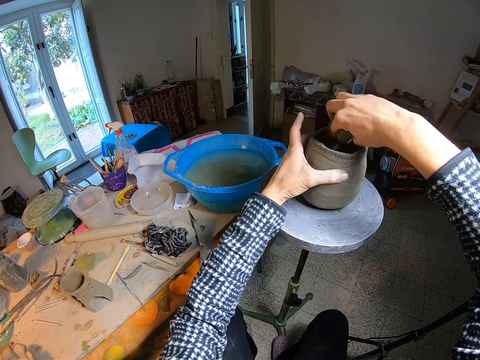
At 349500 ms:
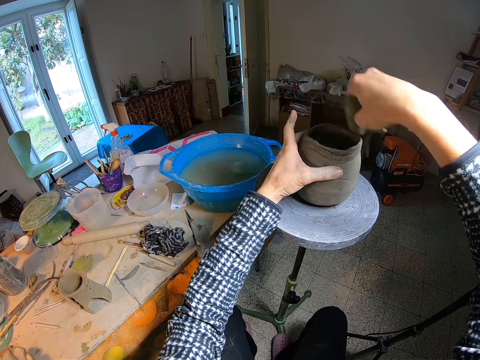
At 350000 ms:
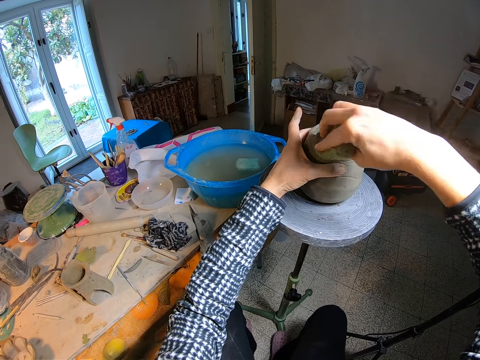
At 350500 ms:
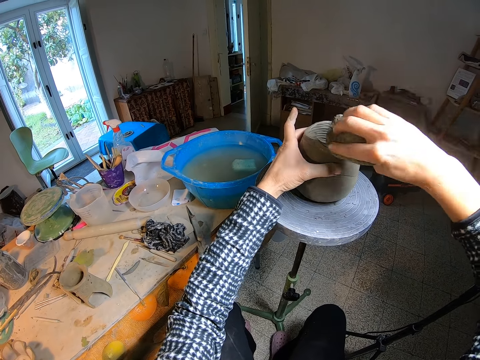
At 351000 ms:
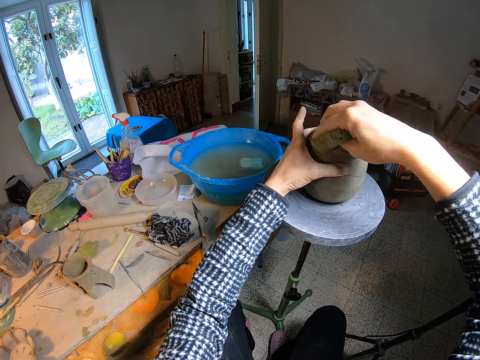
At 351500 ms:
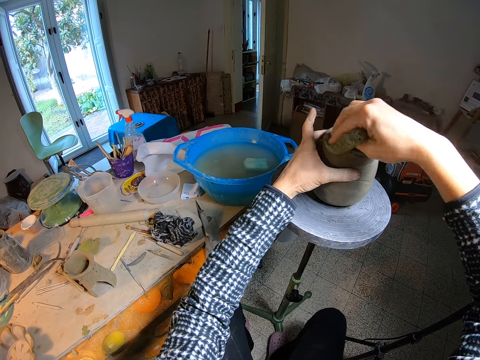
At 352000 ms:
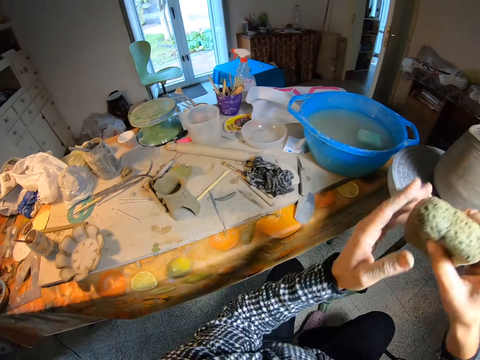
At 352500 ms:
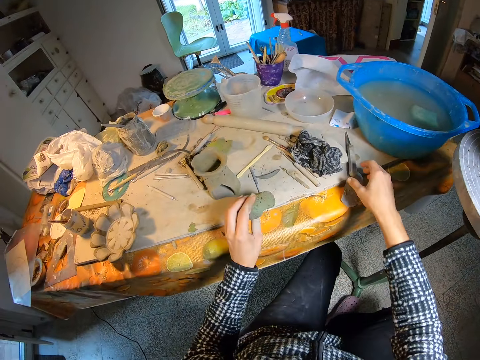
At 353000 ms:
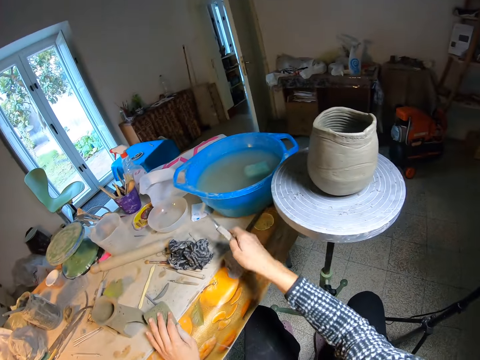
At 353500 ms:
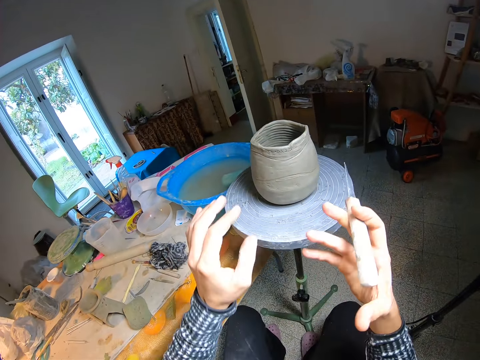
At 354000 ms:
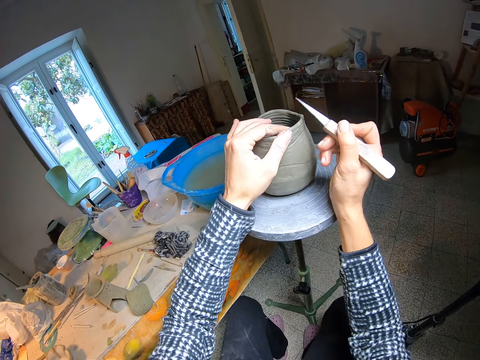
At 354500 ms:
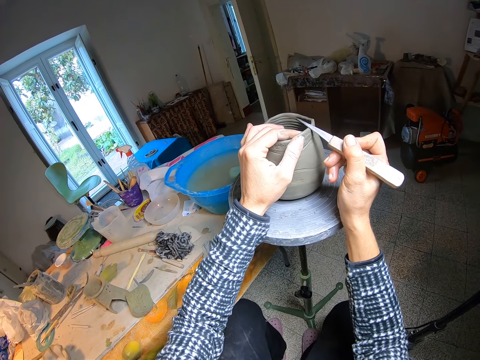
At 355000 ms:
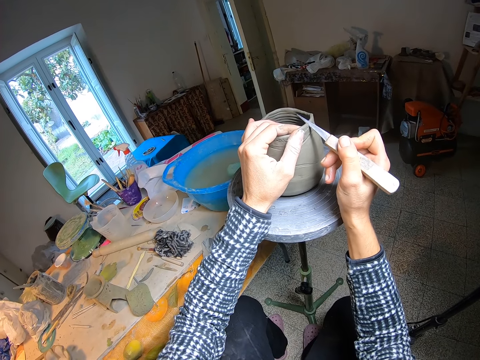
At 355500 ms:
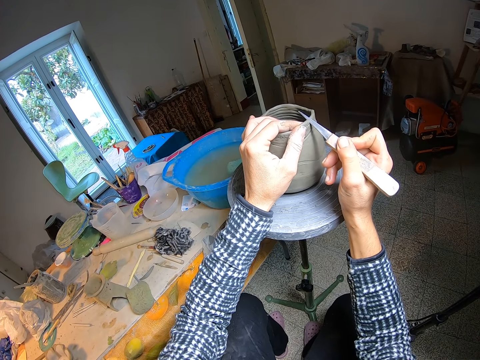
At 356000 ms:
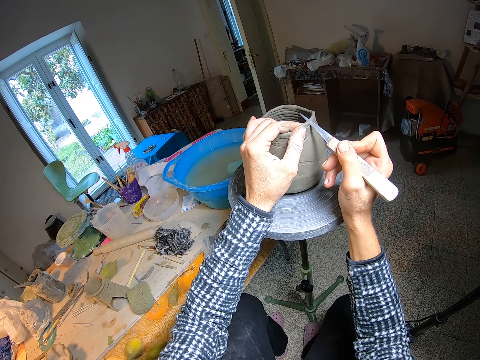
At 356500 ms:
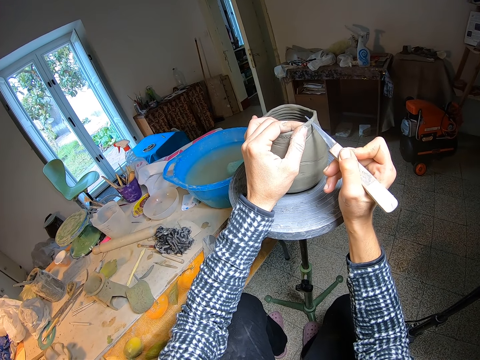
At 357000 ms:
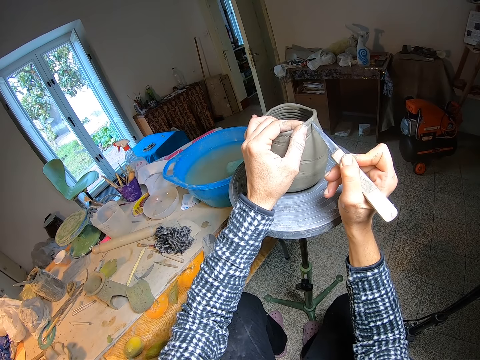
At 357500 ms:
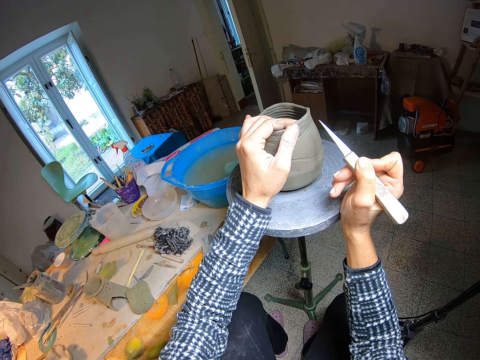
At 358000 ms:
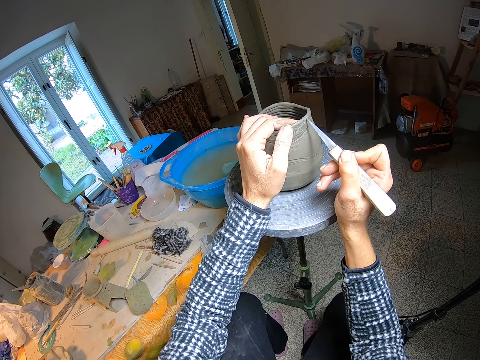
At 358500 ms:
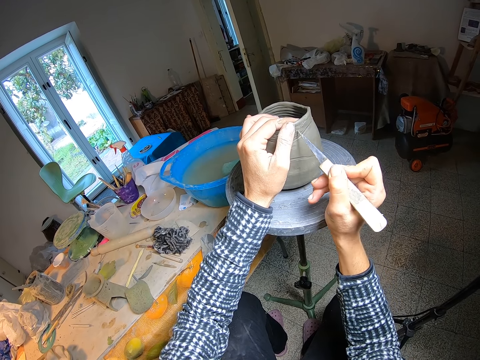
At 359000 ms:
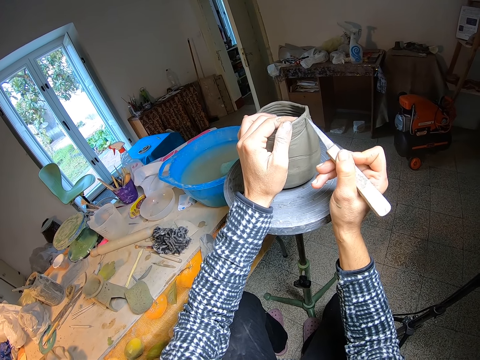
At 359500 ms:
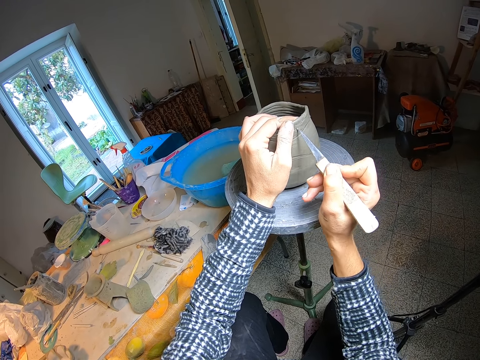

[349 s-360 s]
The camera wearer passes the sponge in her right hand to her left hand. She drops the sponge in her left hand on the workbench. She lifts the fettling knife or potters needle on the workbench with her right hand. She holds the clay on the potters wheel with her left hand. She trims the clay with the fettling knife in her right hand. She sketches the craft with the potters needle.

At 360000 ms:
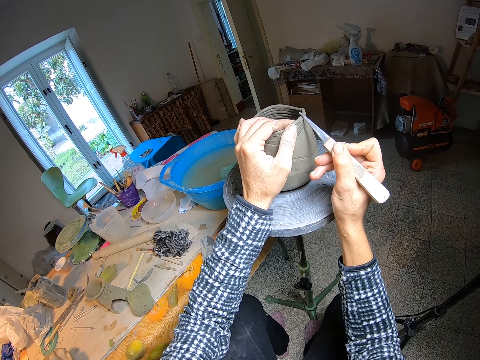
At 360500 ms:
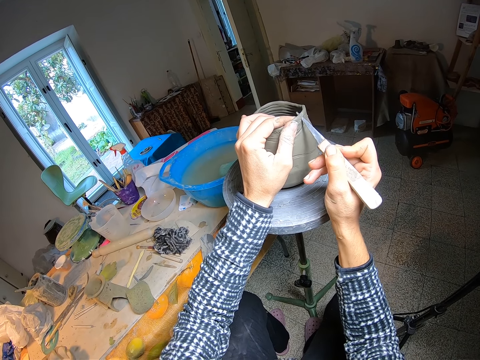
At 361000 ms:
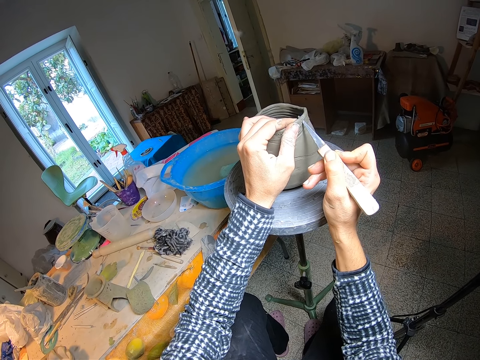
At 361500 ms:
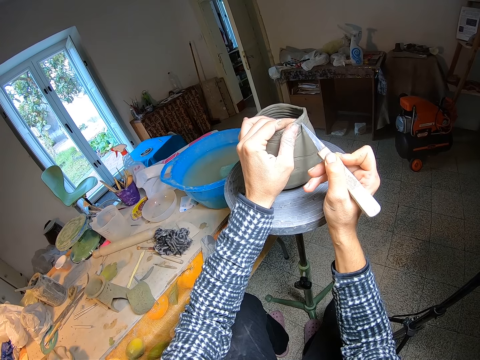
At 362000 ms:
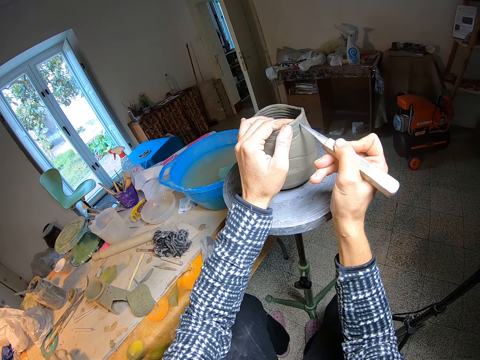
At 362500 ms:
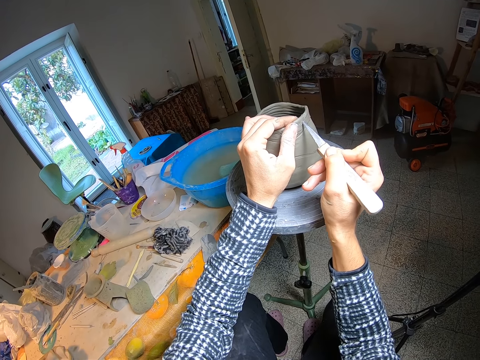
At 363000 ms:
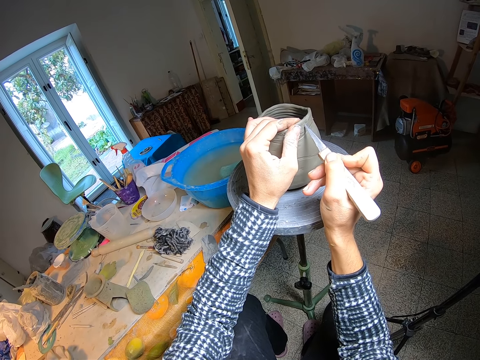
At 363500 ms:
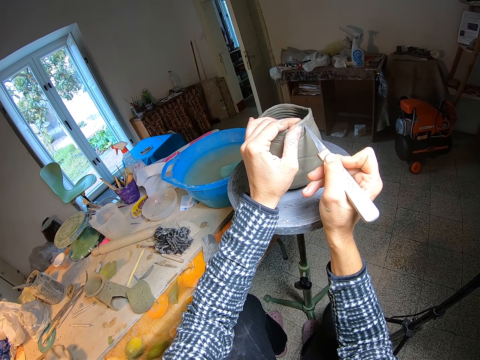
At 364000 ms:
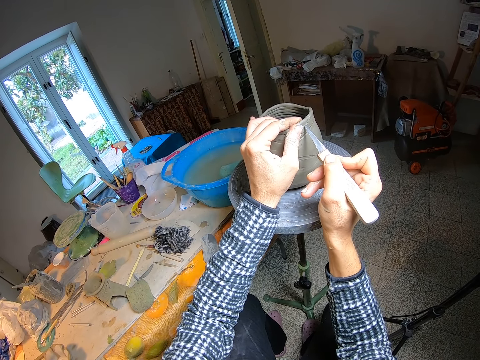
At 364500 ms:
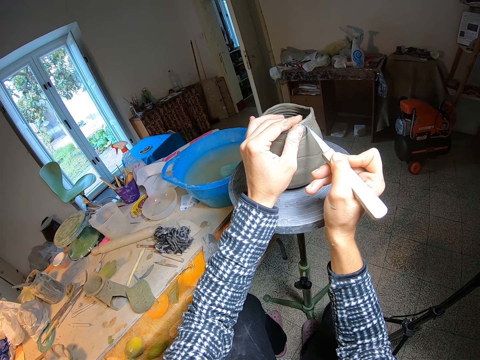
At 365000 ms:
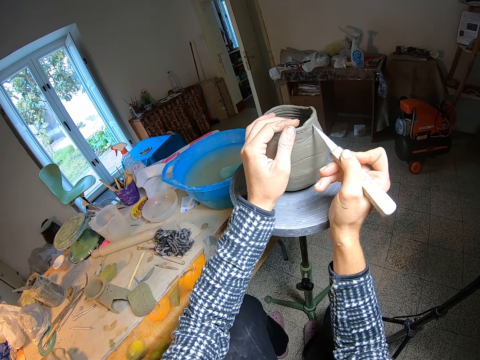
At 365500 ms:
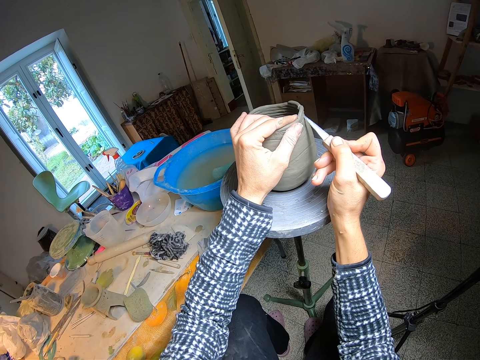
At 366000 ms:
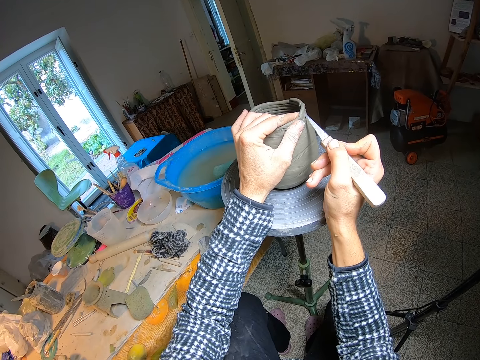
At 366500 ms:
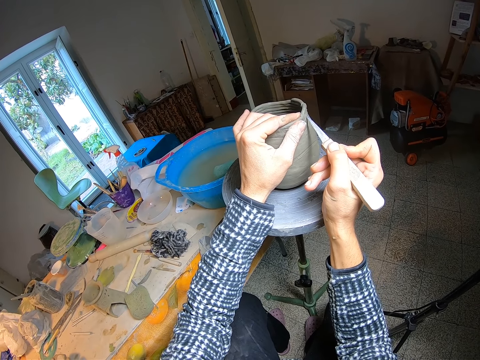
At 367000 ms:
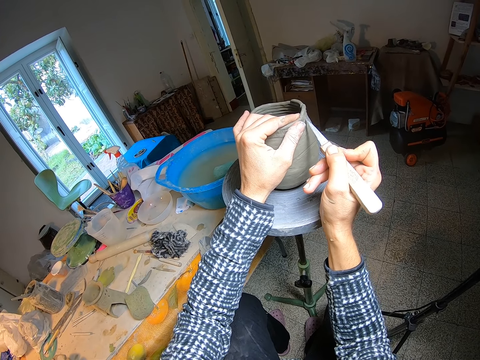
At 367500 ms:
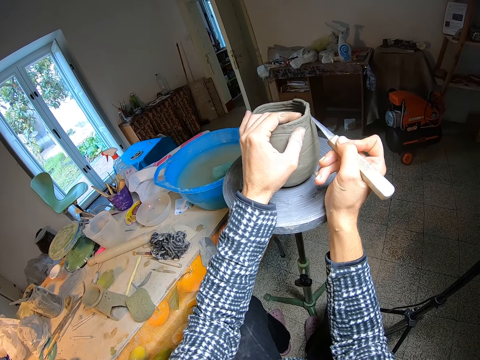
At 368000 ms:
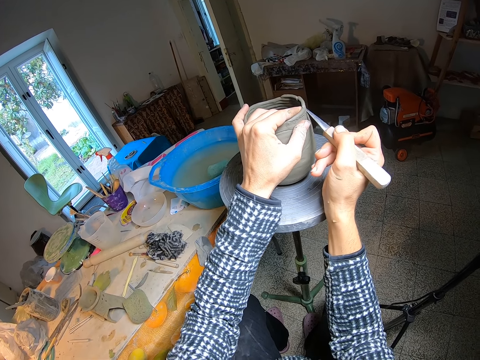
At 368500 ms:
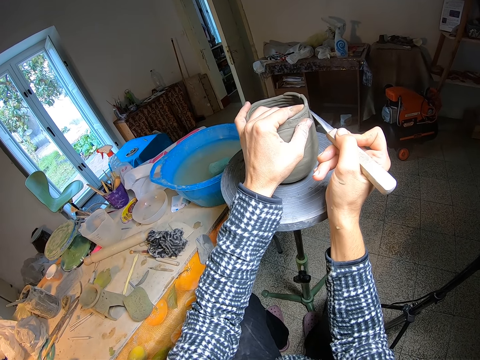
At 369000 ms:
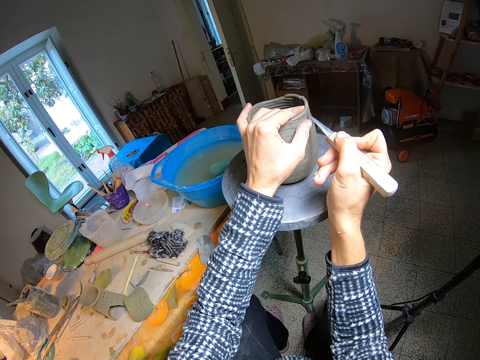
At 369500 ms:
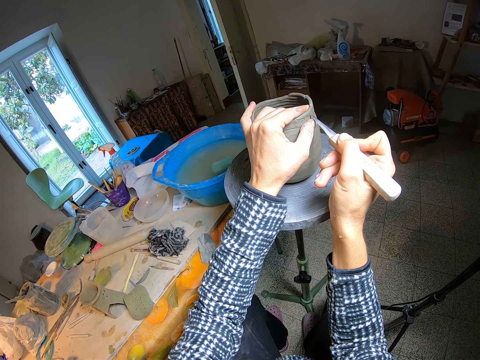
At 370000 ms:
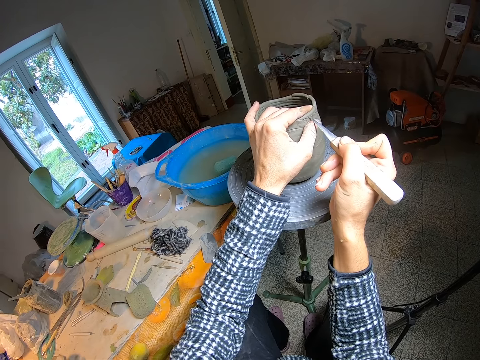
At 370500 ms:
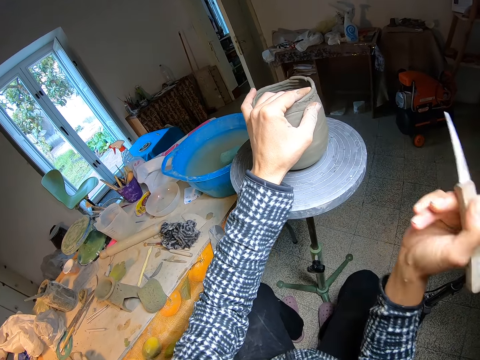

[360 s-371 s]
The camera wearer turns the clay on the potters wheel with her left hand. She tilts the craft with a hand. She sketches the craft with a potters needle. She turns the clay on the potters wheel with her left hand. She tilts the craft with a hand. She sketches the craft with the potters needle.

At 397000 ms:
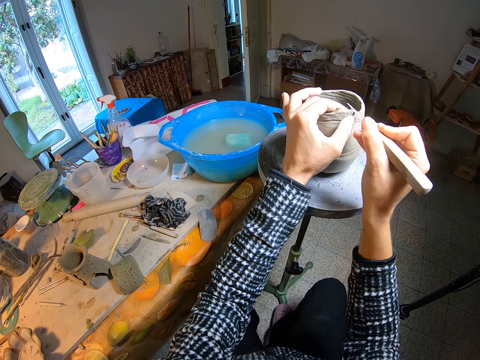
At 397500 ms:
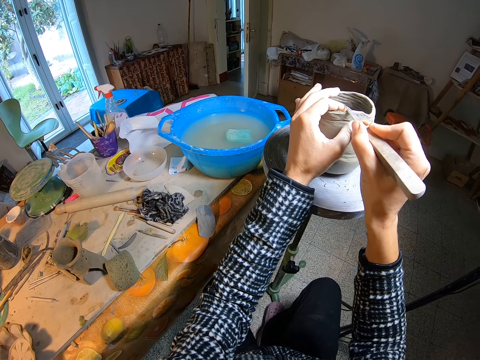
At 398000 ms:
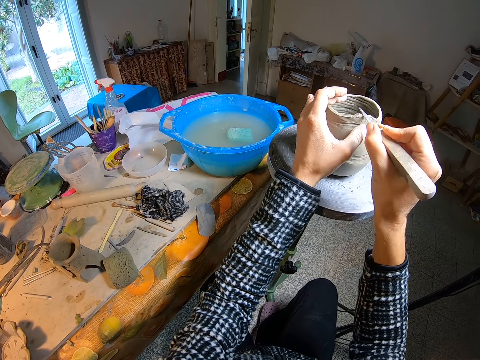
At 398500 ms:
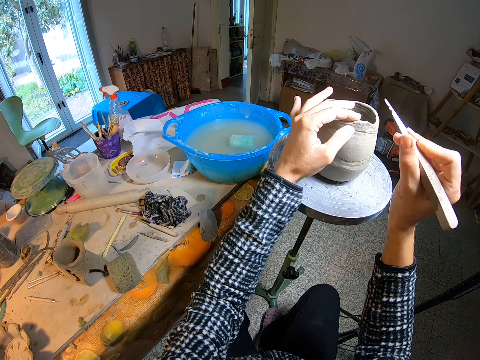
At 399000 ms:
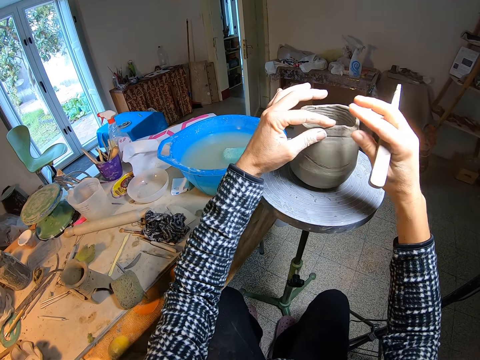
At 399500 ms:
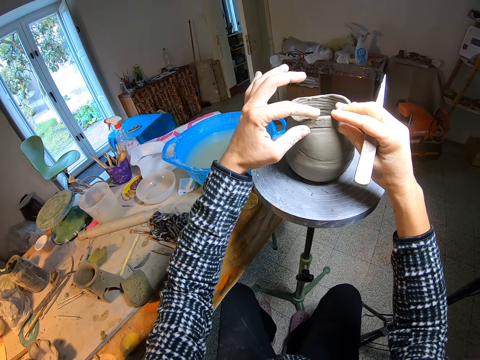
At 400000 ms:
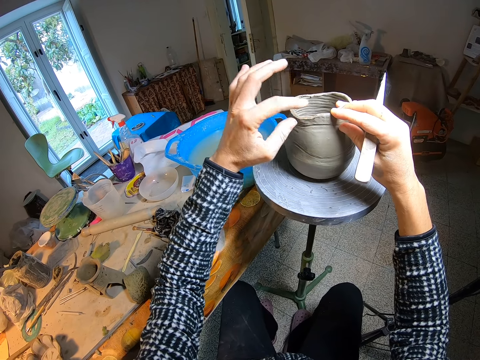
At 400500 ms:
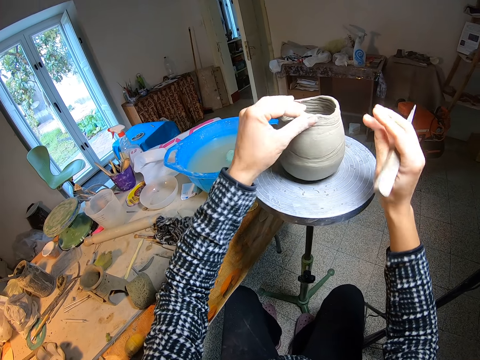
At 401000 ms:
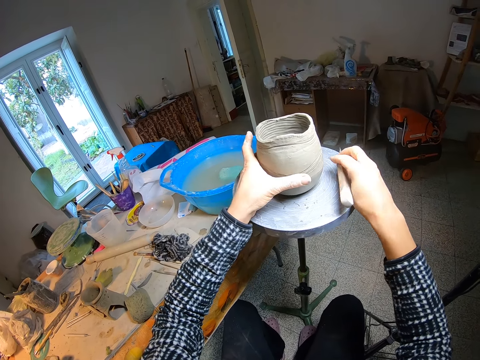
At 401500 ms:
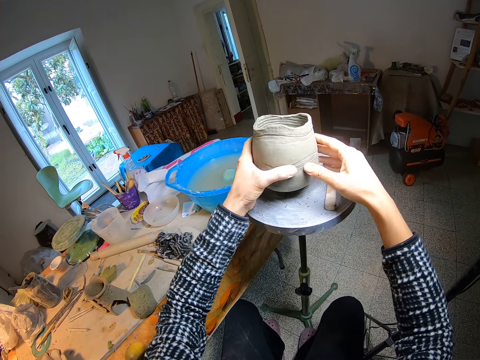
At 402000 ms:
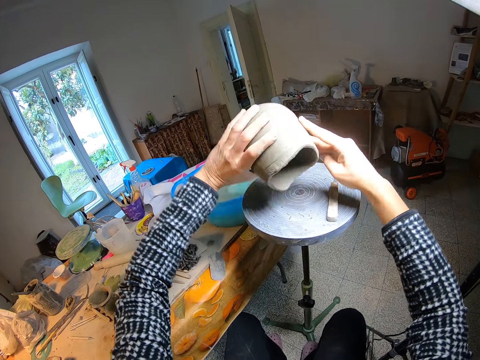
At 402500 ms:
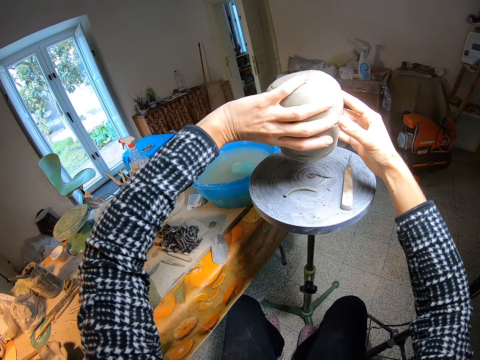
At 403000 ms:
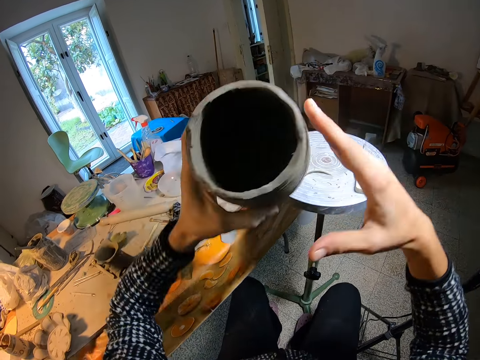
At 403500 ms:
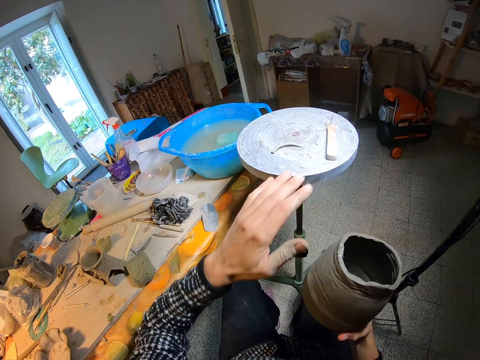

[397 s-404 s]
The camera wearer moulds the craft with her hand. She holds the clay on the potter's wheel with her right hand. She scrubs the clay with her left hand. She holds the clay on the potter's wheel with her left hand. She drops the fettling knife in her right hand on the potter's wheel. She lifts the clay in her right hand, holds the clay with both hands, and bends the clay in her hands. She pours the pieces of clay from the clay on the potter's wheel.
